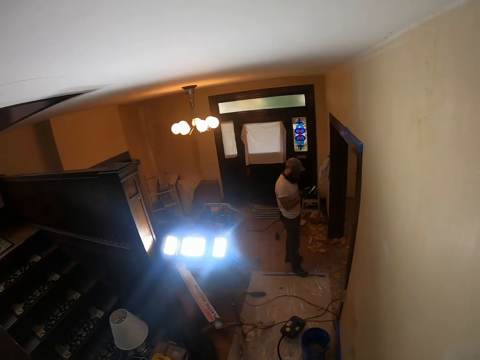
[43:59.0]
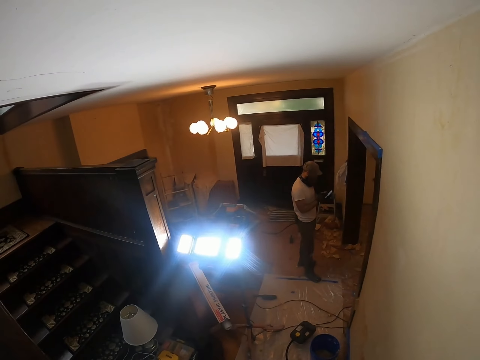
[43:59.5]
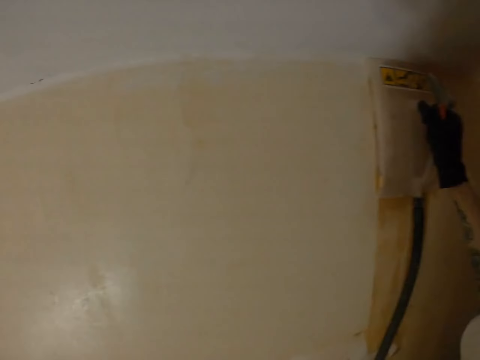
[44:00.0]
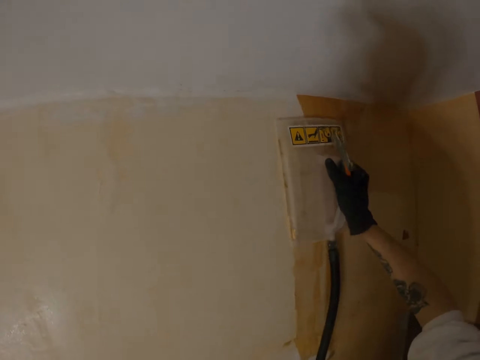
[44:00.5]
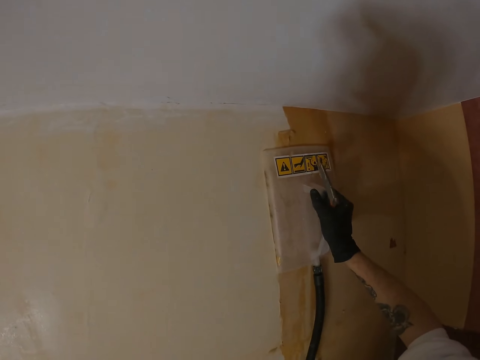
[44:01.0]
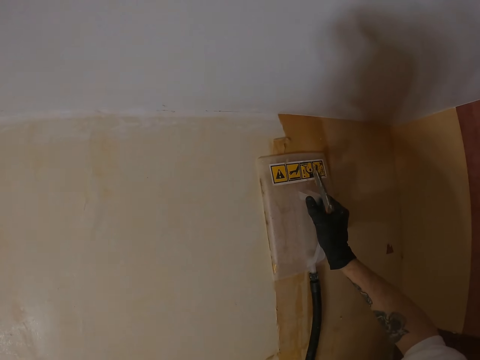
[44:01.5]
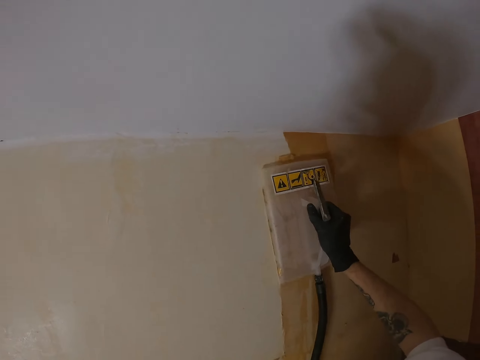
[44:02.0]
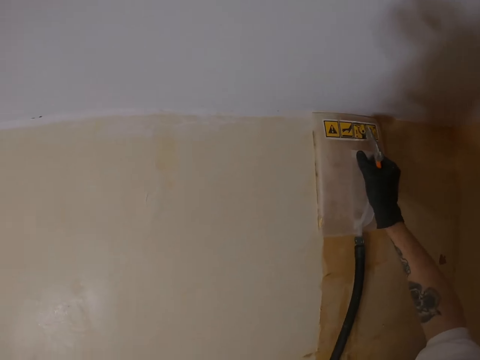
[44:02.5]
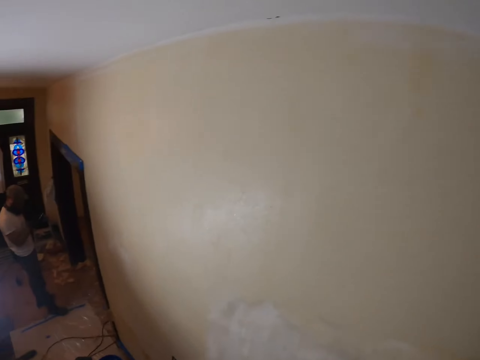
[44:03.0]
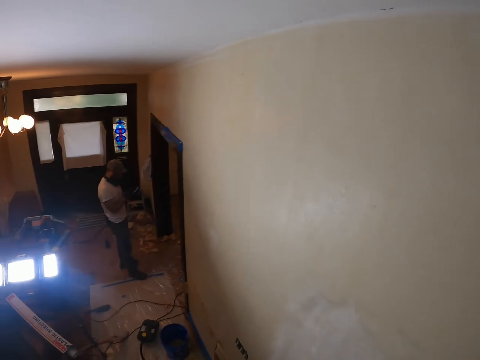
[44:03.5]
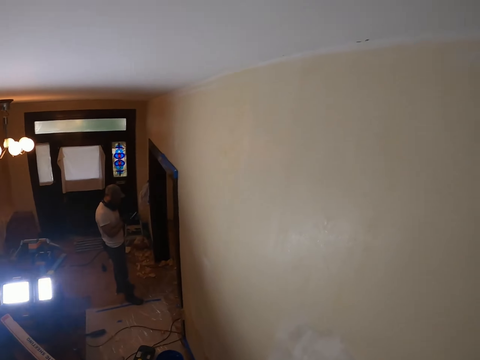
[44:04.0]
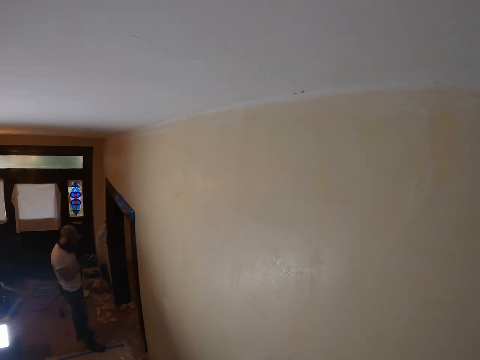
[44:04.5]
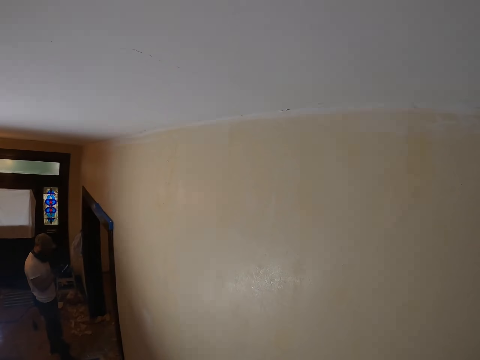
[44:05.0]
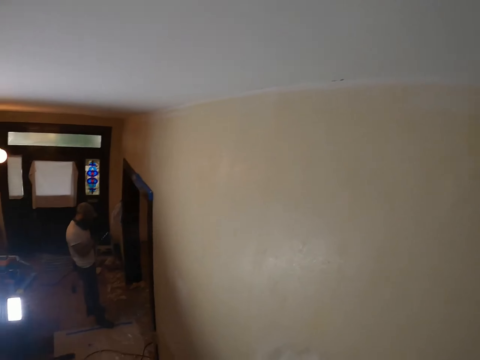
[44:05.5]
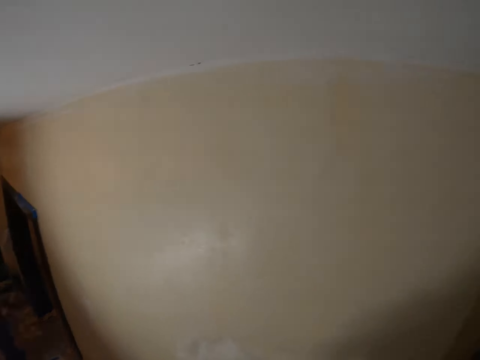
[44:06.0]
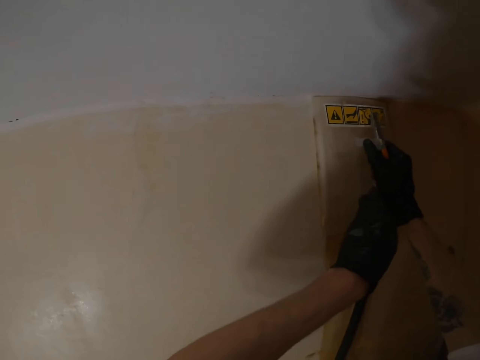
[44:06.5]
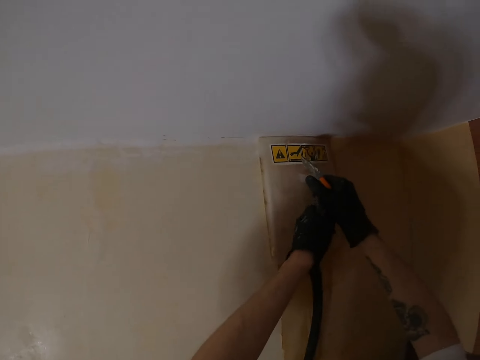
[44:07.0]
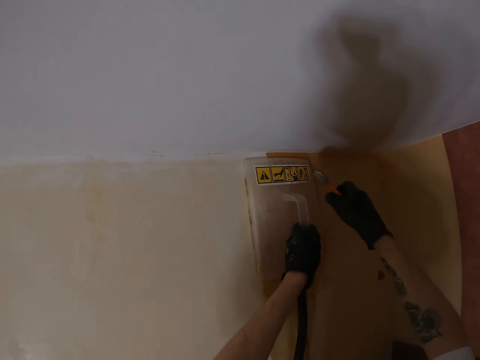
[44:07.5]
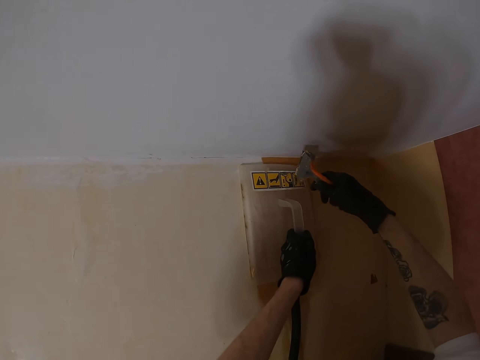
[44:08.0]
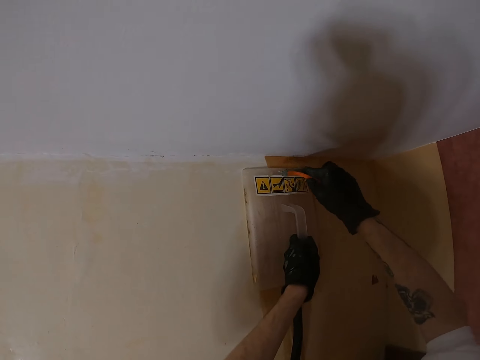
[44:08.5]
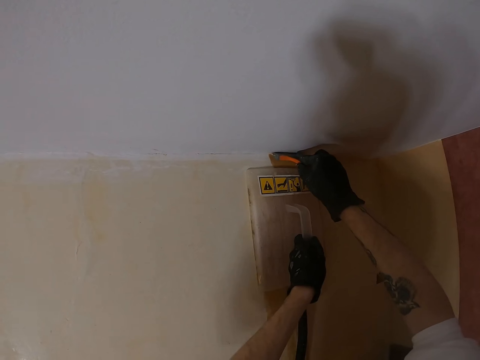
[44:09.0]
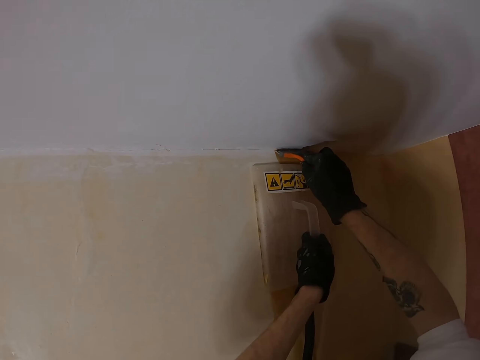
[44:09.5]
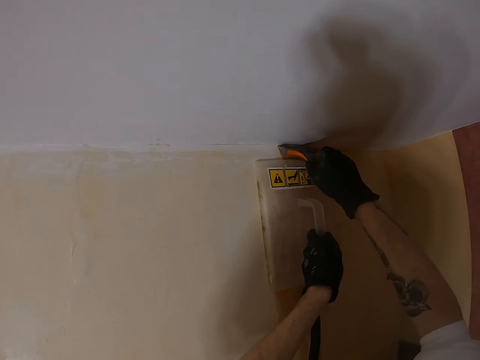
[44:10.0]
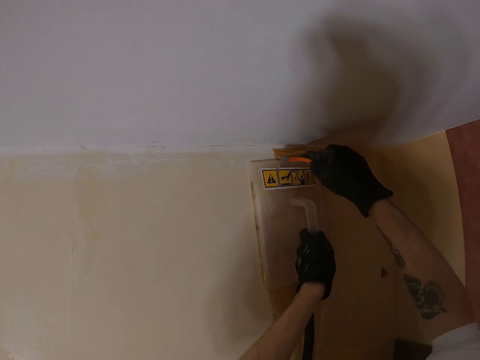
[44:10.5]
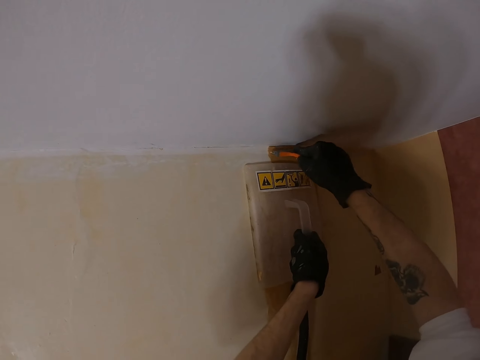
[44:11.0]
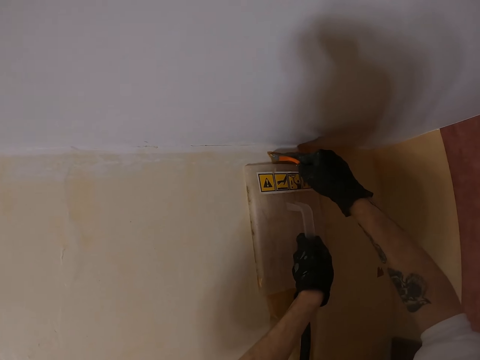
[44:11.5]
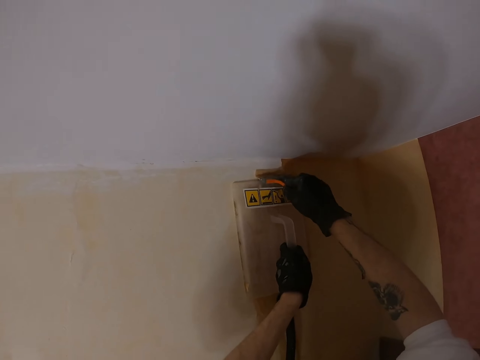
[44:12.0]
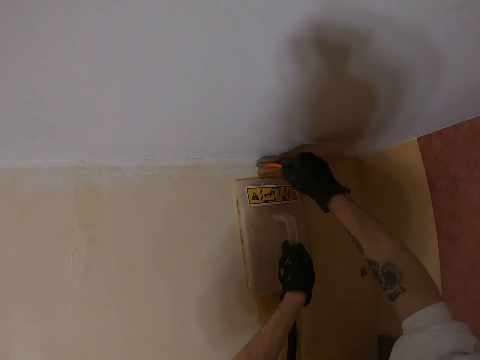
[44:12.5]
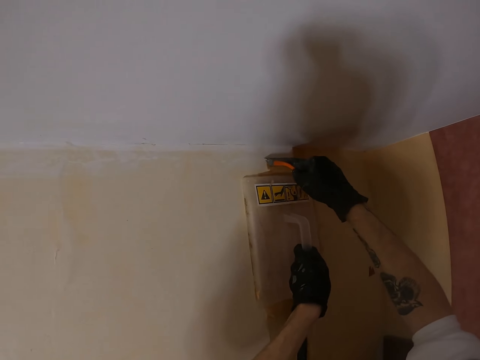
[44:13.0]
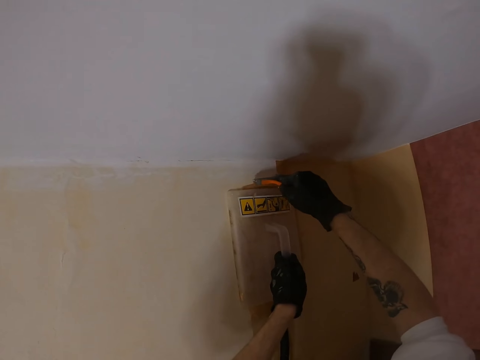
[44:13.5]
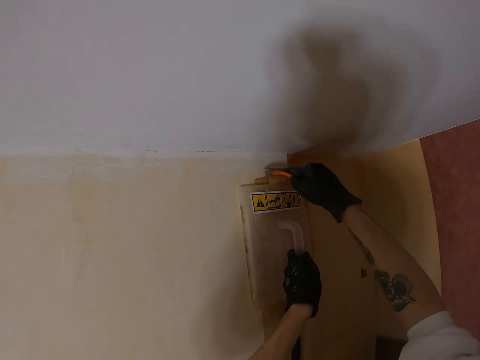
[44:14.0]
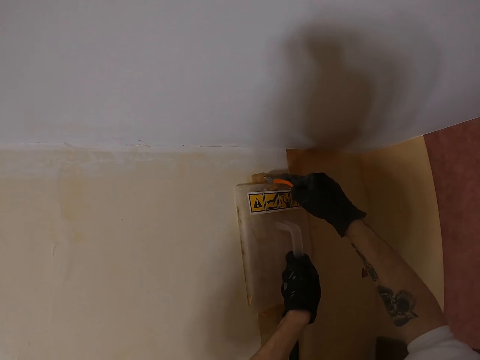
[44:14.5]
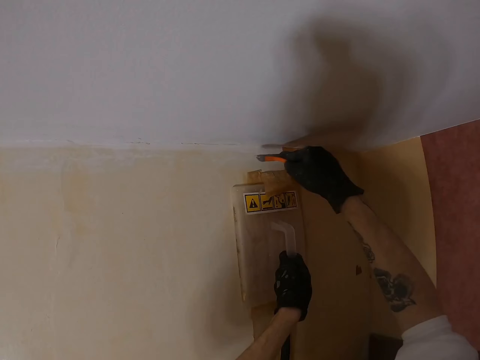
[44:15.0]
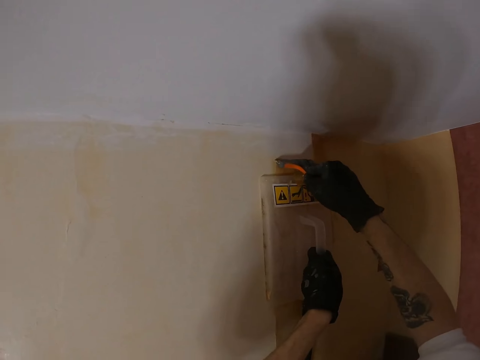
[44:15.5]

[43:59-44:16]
The camera wearer removes old paint from the wall with a putty knife. He moves something on the wall. He looks around. A person uses the phone. The camera wearer holds a wood float with his left hand. He removes the old paint from the wall with the putty knife.

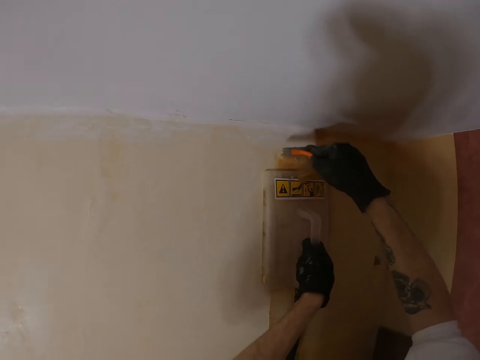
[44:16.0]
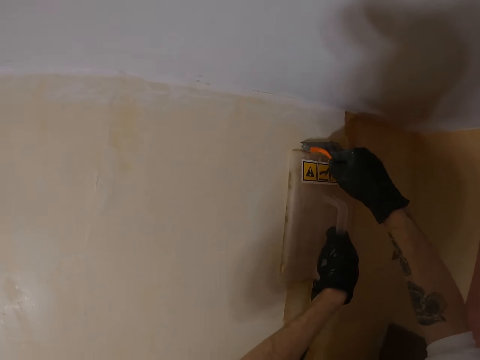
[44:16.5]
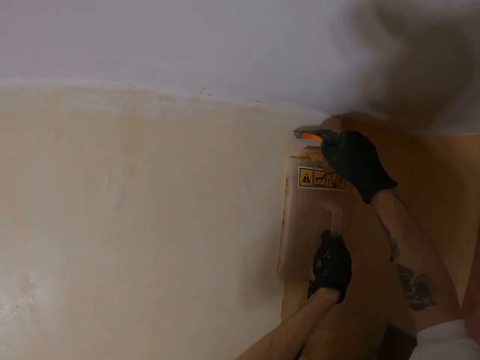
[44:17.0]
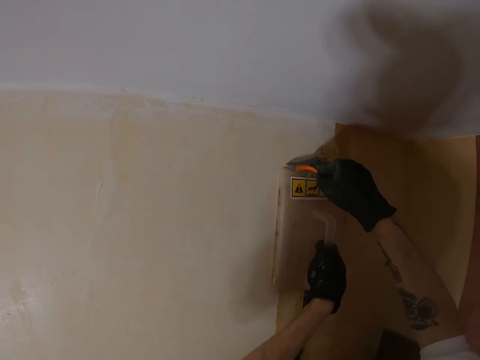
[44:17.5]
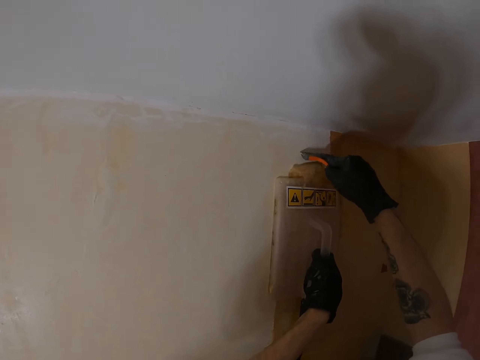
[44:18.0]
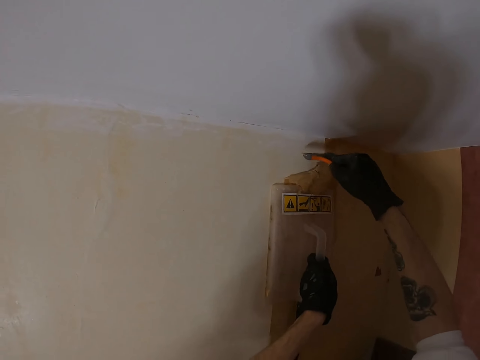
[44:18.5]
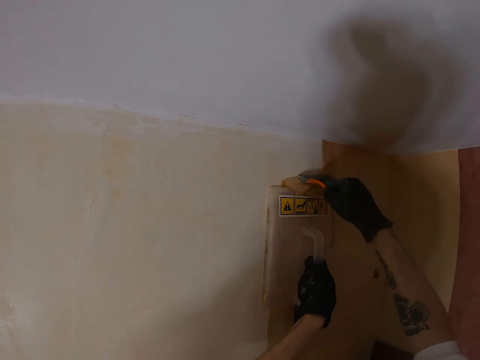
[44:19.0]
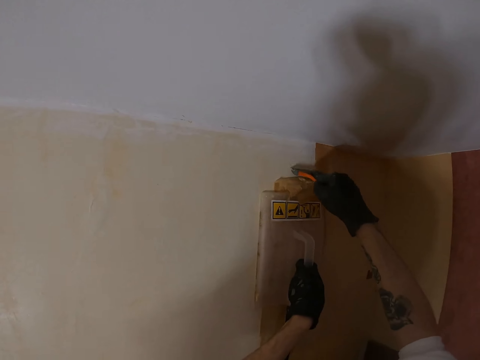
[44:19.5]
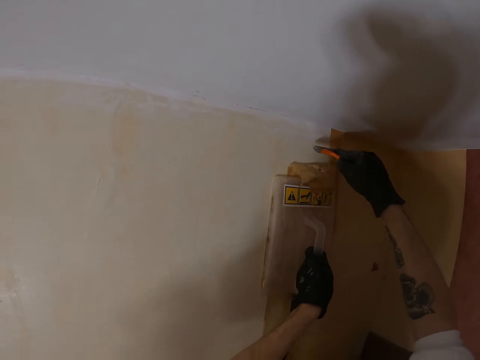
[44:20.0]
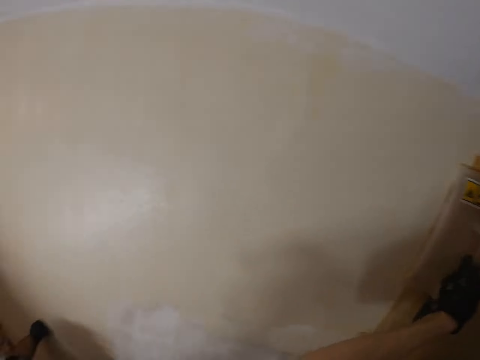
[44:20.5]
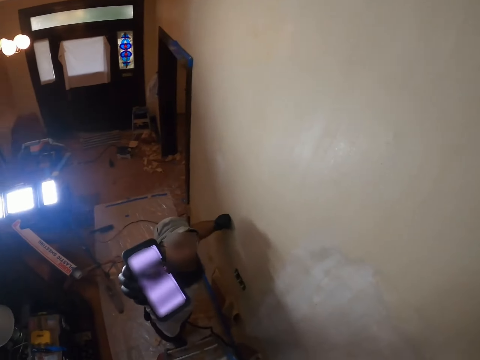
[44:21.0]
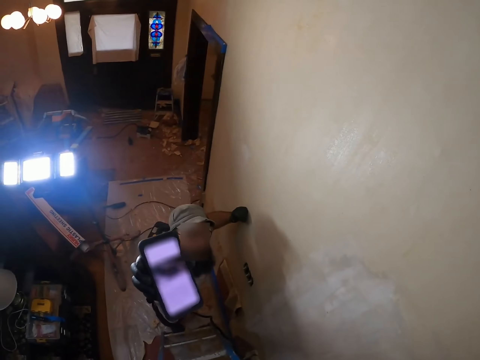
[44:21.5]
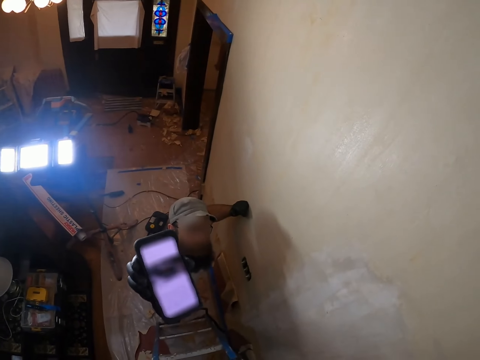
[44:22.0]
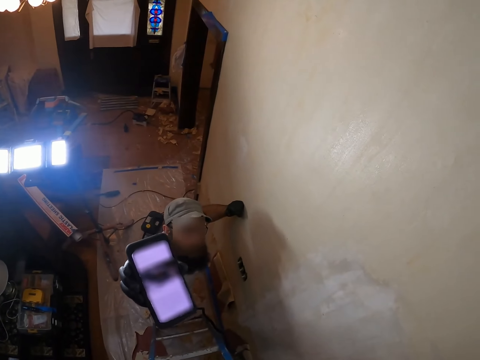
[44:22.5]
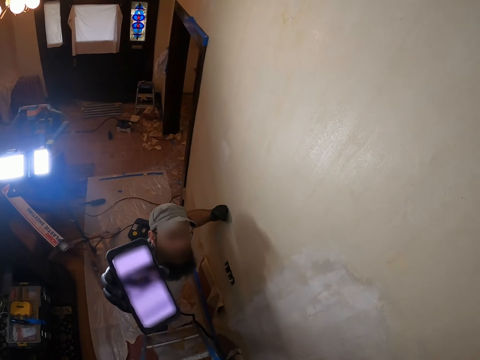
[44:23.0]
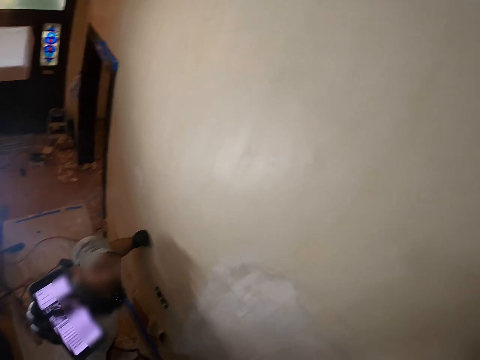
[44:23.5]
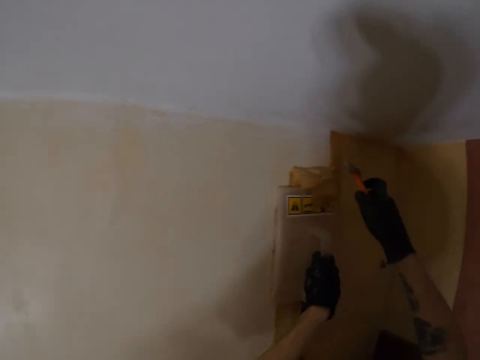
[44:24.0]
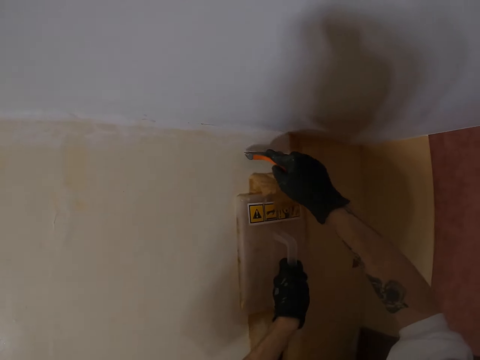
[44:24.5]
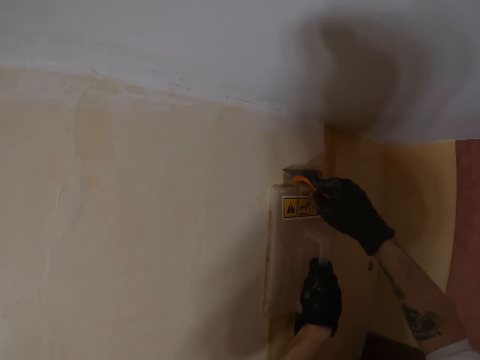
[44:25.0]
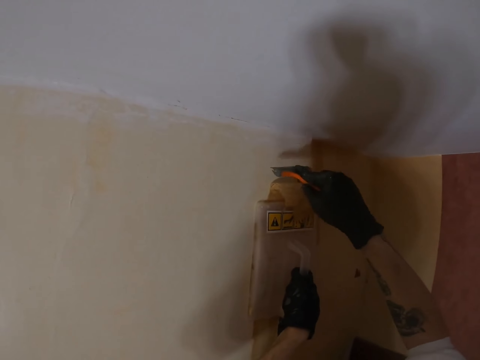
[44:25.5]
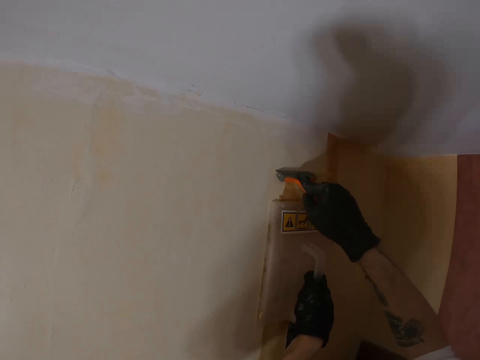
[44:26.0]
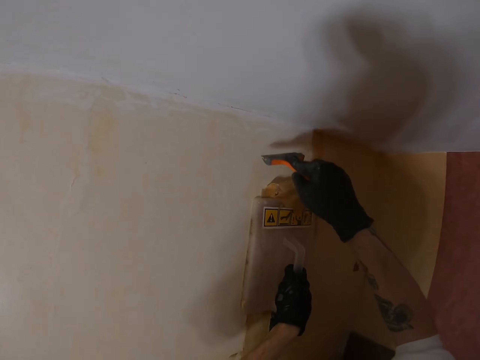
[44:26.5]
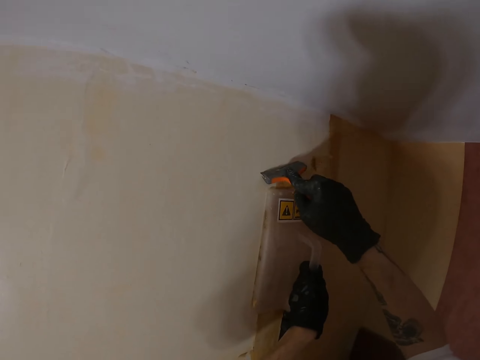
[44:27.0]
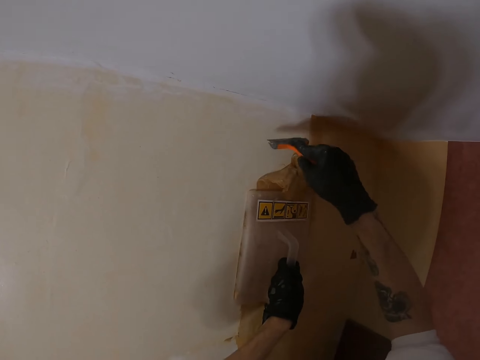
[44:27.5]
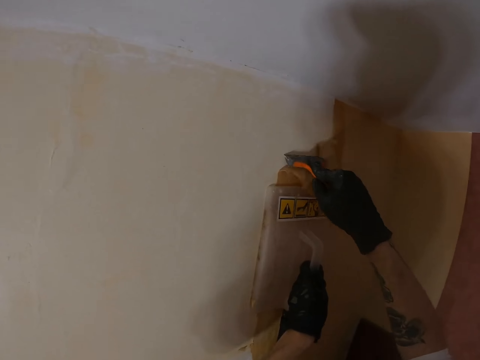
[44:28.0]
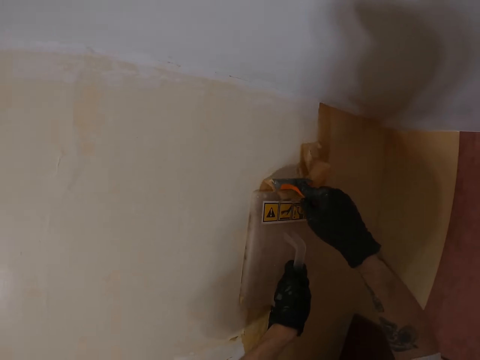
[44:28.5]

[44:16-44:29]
The camera wearer looks around. A person shows the camera wearer the phone. The camera wearer removes old paint from the wall with a putty knife.
